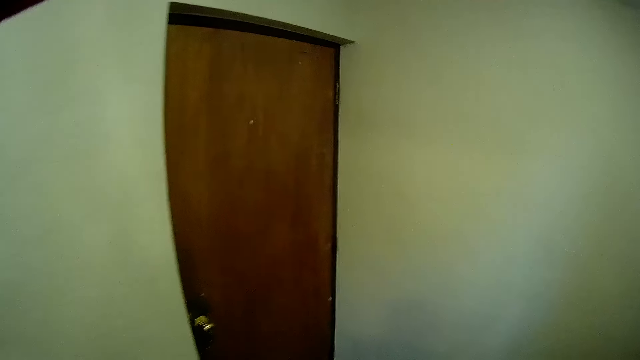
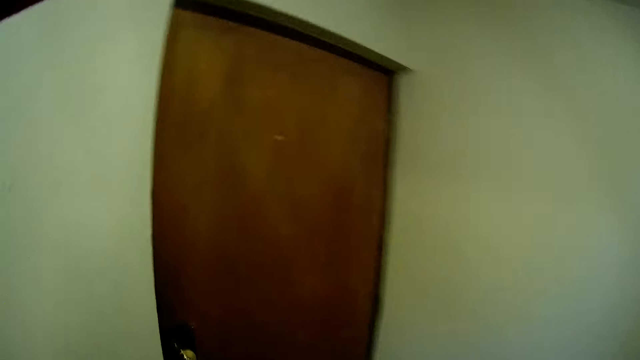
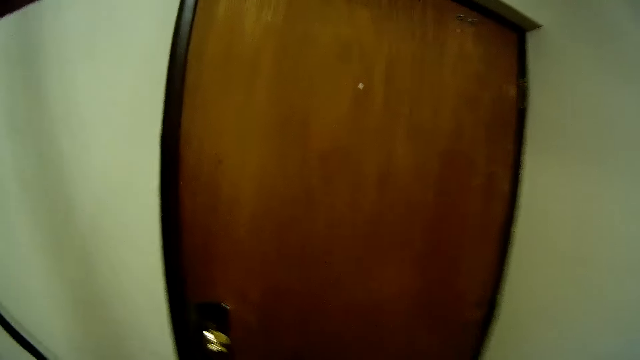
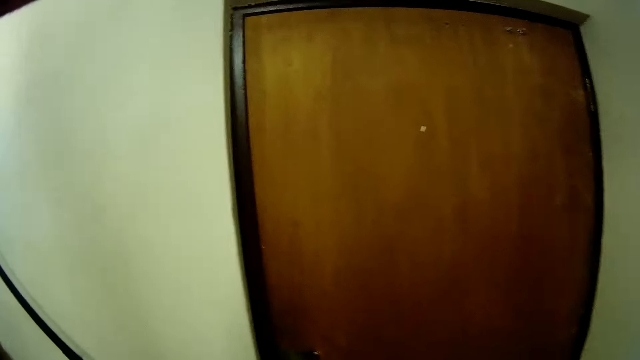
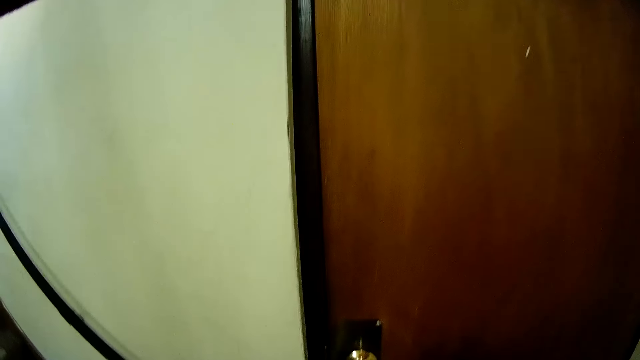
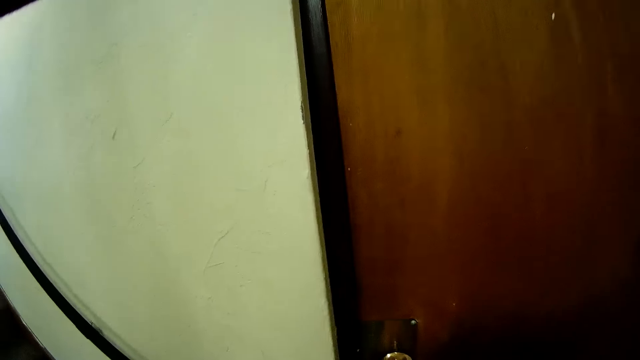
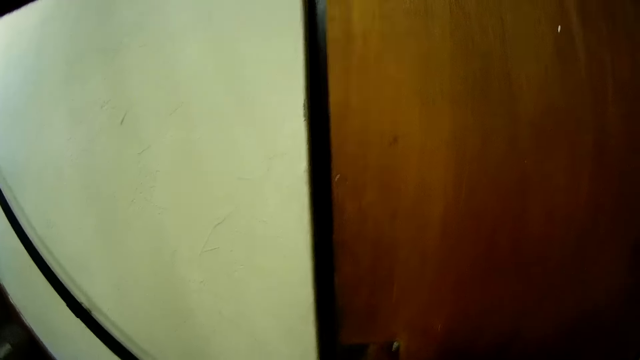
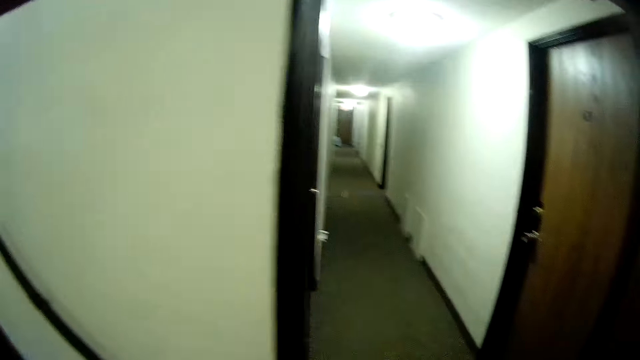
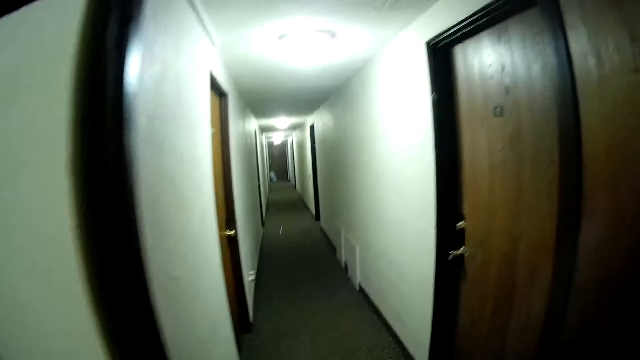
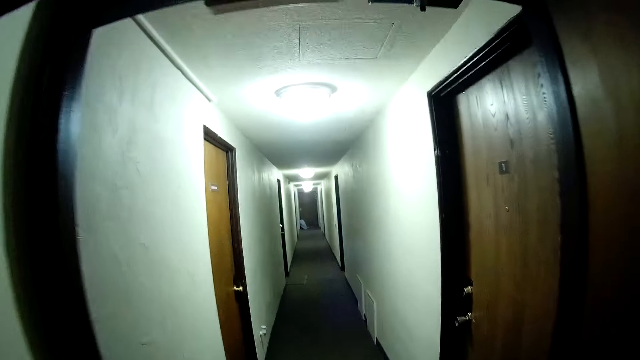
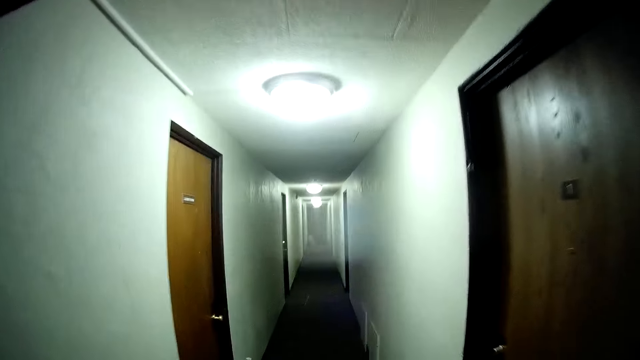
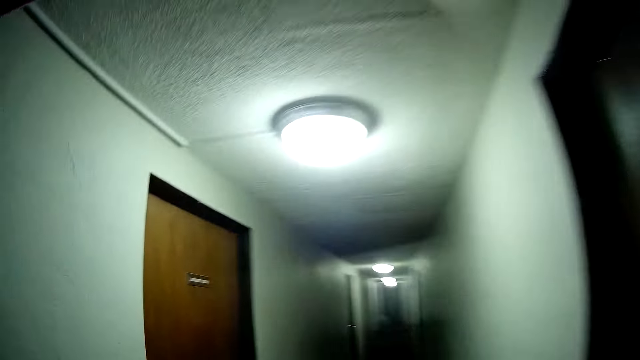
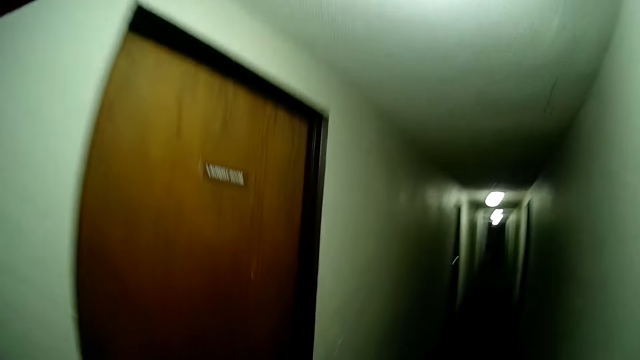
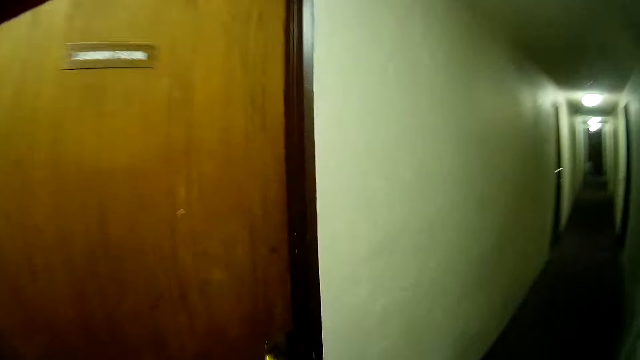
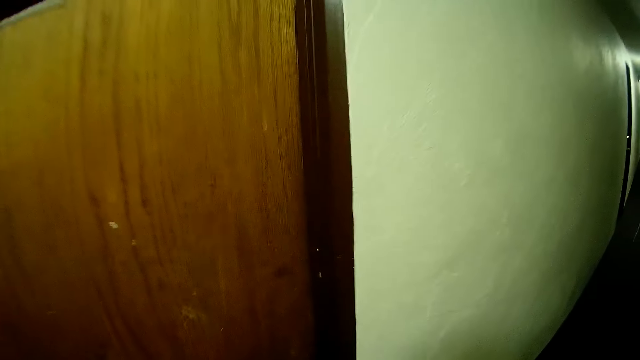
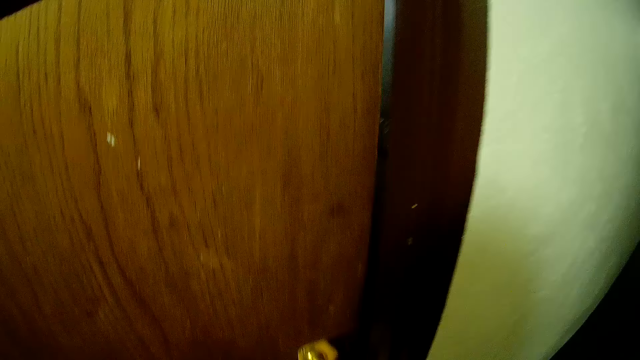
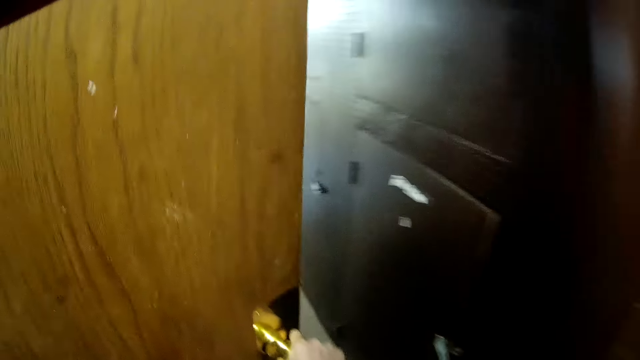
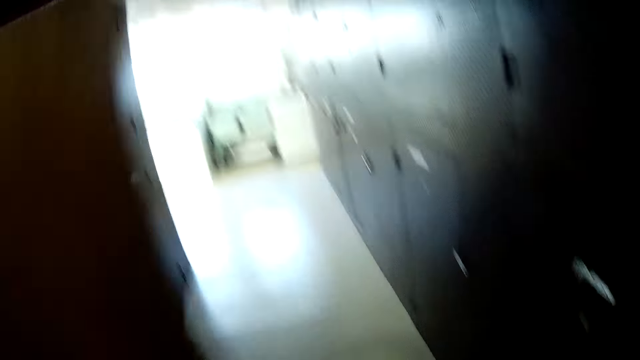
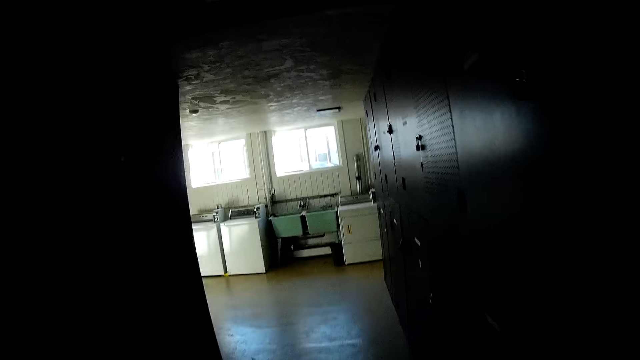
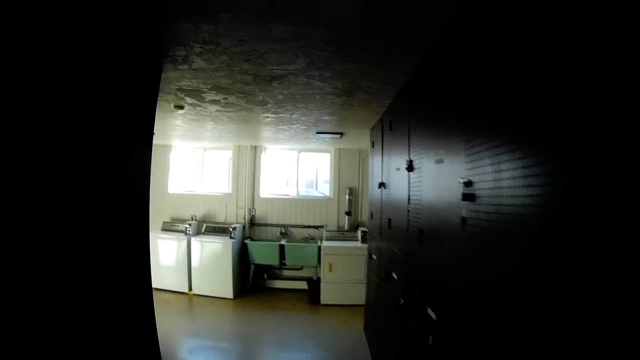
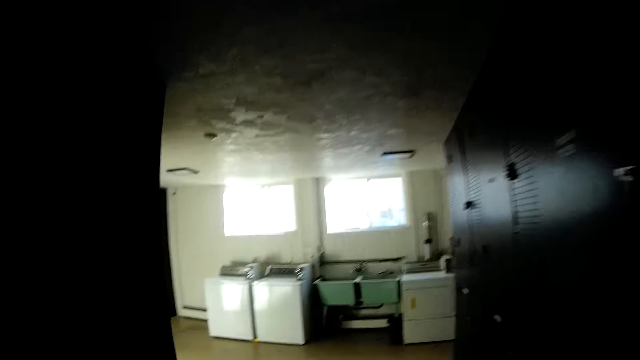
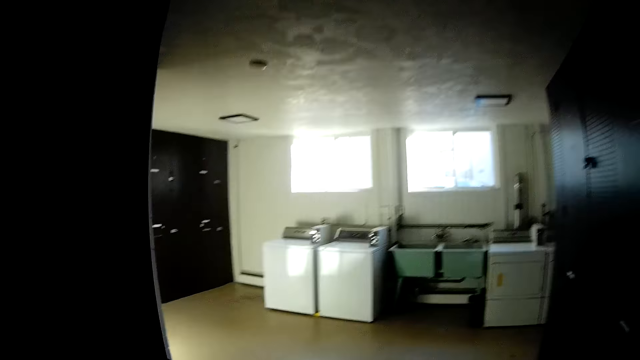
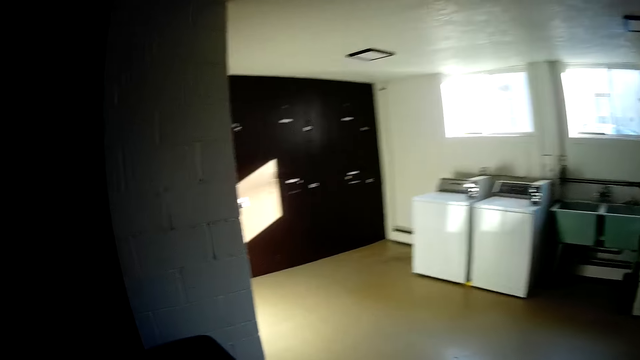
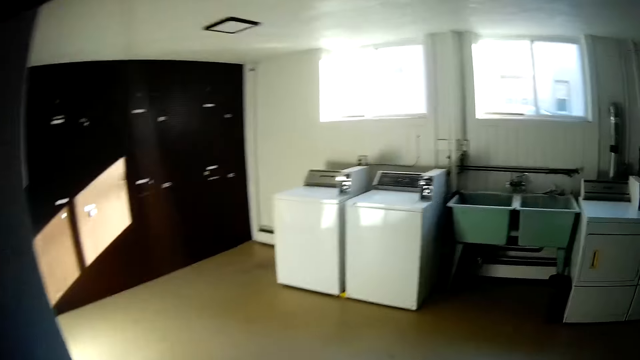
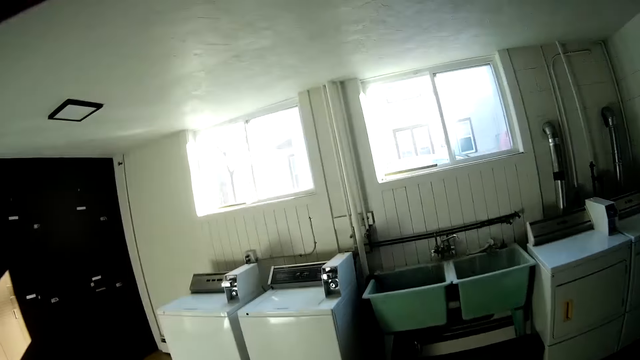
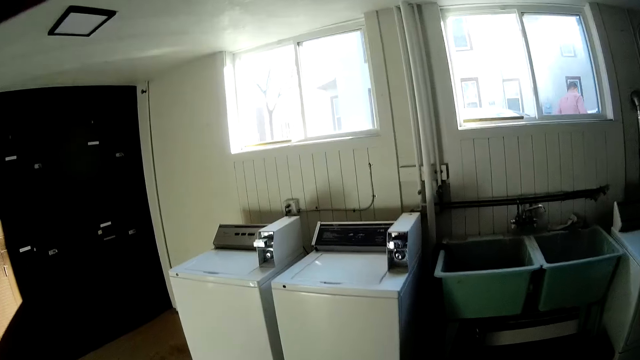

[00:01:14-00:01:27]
The camera wearer opens a door with his right hand. He walks around the house. He walks into another corridor. He opens the door of a laundry room with his right hand. He walks towards some washing machines in the laundry room.

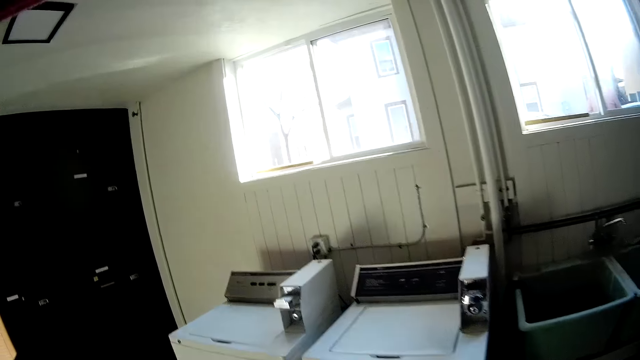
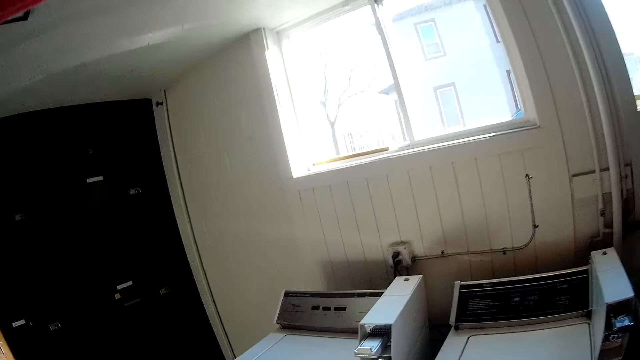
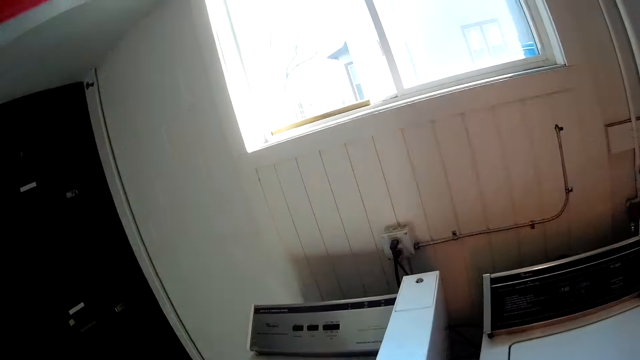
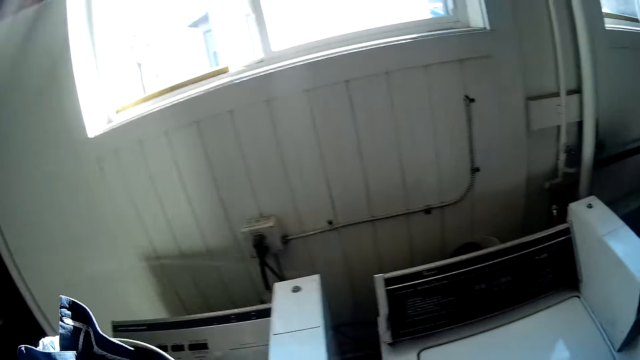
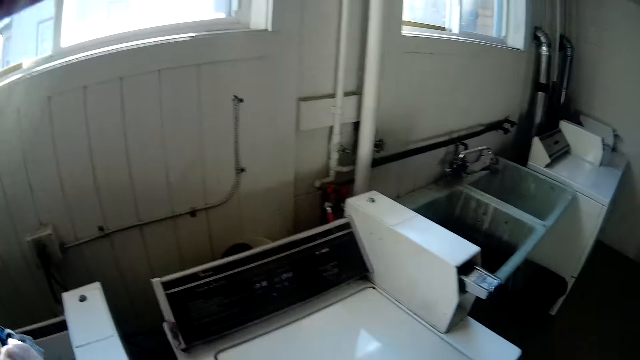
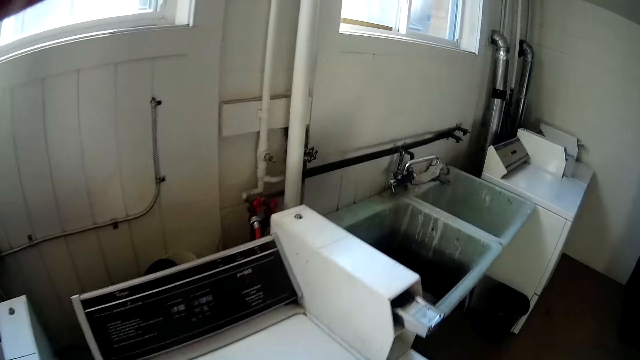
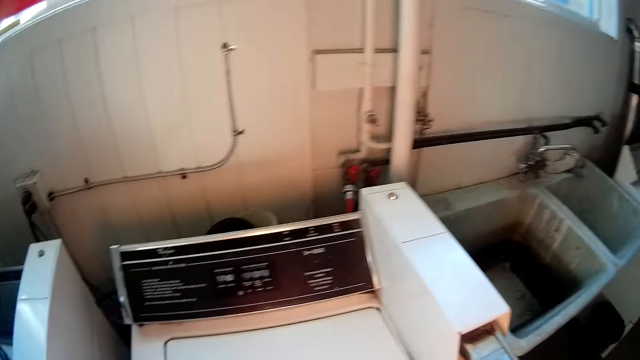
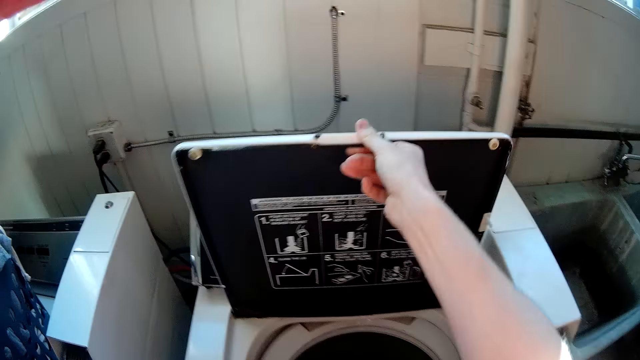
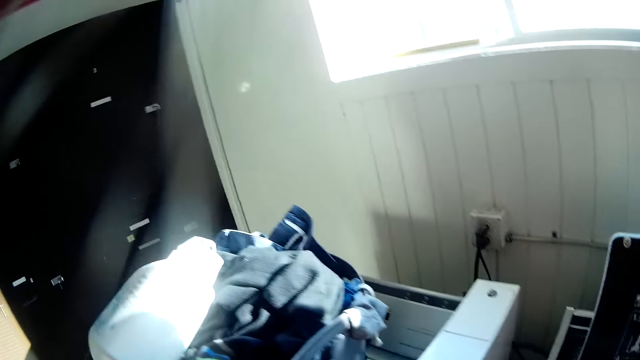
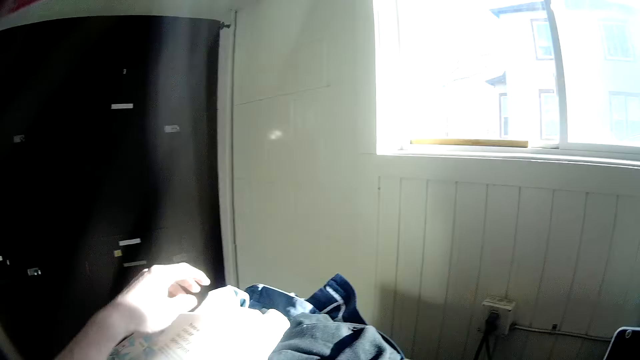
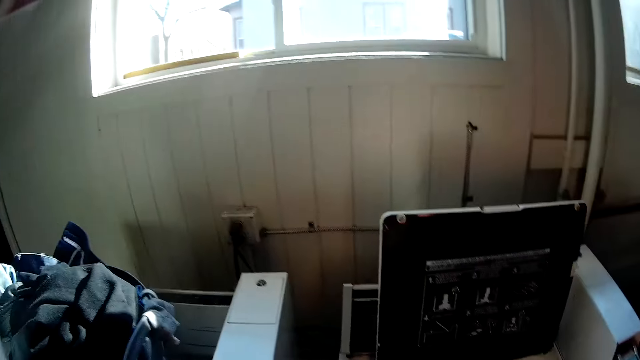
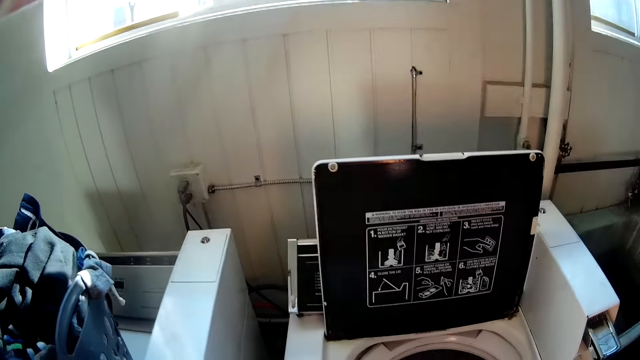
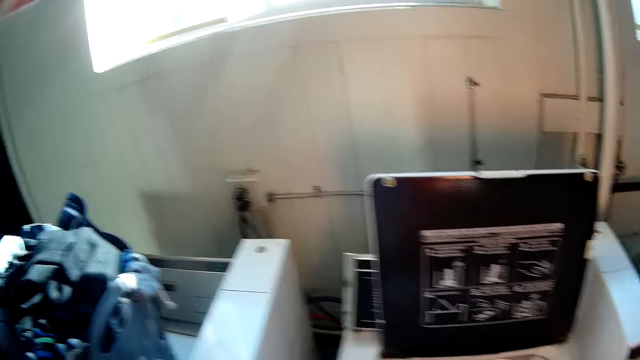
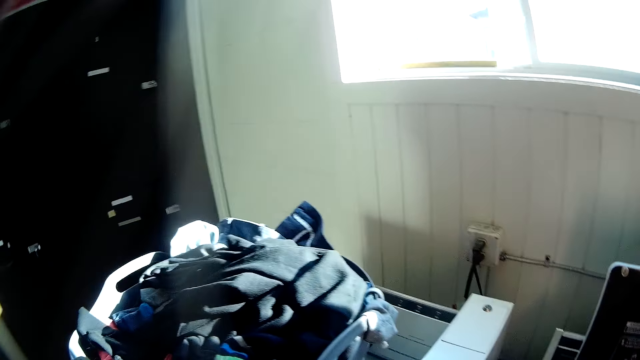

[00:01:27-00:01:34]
The camera wearer drops the basket of clothes on top of a washing machine. He opens another washing machine beside the washing machine with his right hand. He looks at the clothes in the basin. He moves the container of liquid laundry detergent from the basket of cloth to the top of the second washing machine with his left hand. He stares at the clothes in the basket.
